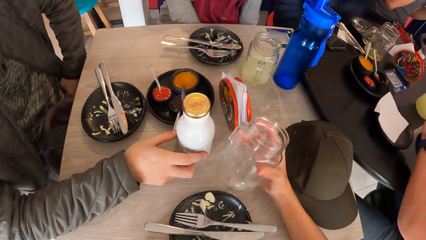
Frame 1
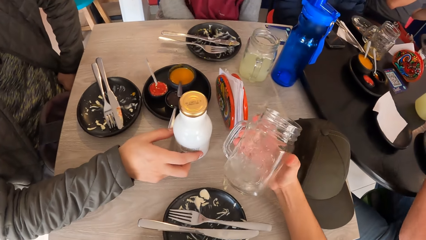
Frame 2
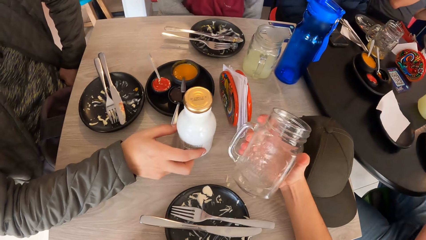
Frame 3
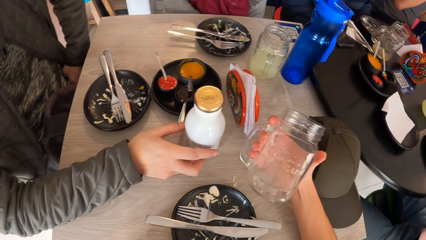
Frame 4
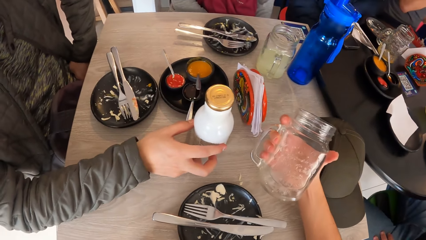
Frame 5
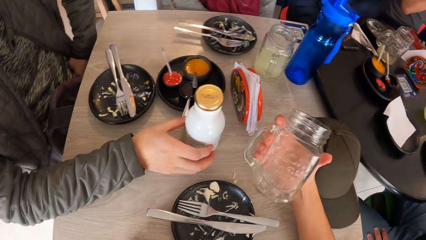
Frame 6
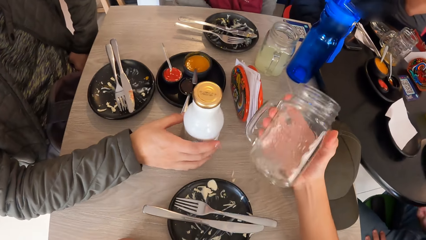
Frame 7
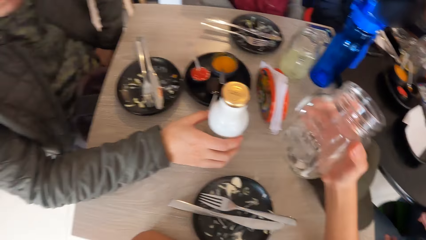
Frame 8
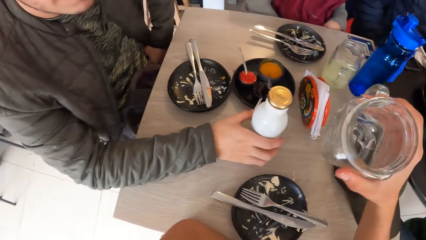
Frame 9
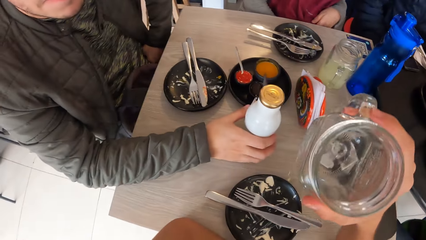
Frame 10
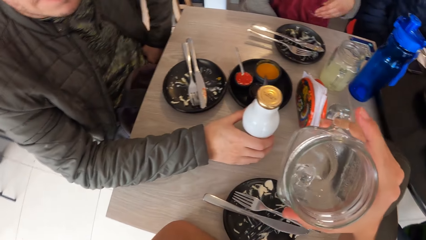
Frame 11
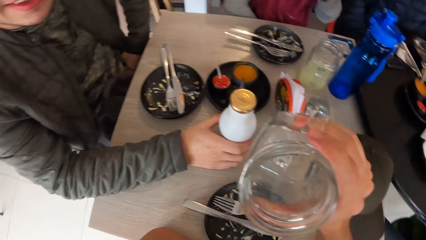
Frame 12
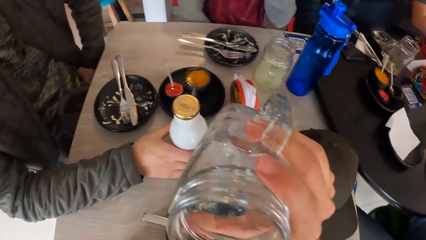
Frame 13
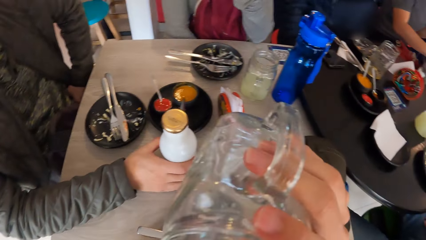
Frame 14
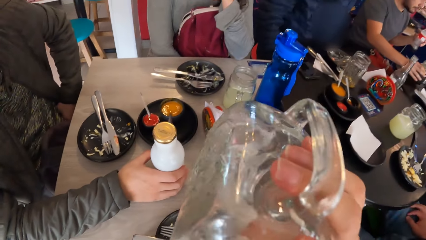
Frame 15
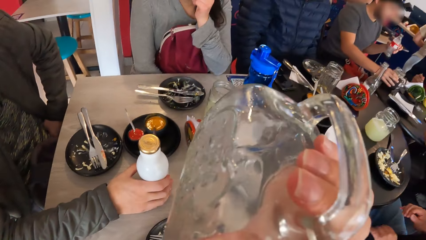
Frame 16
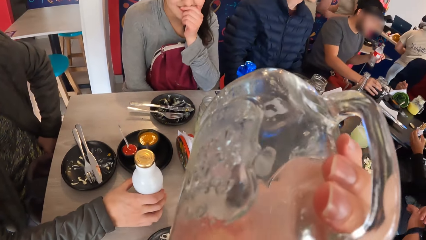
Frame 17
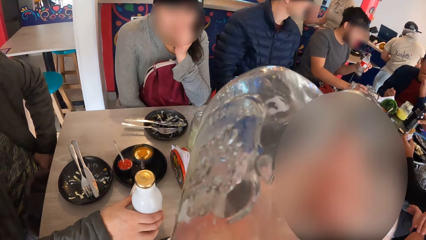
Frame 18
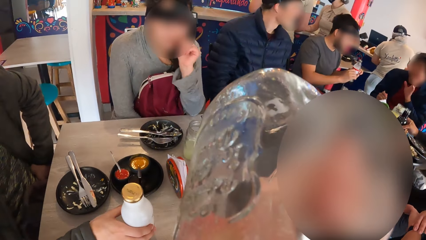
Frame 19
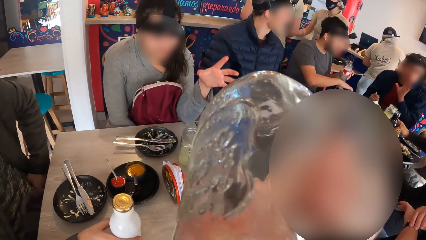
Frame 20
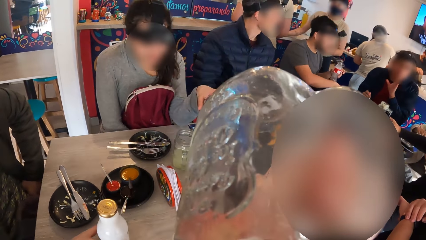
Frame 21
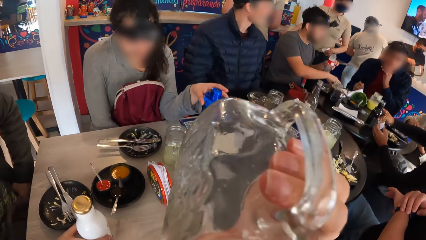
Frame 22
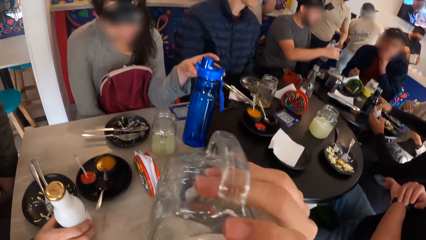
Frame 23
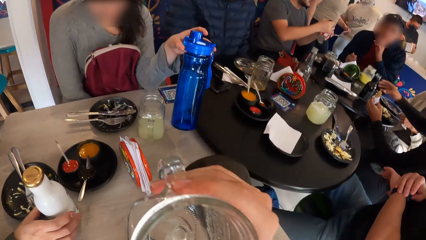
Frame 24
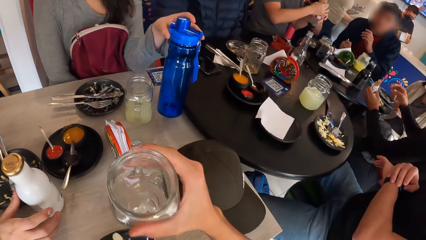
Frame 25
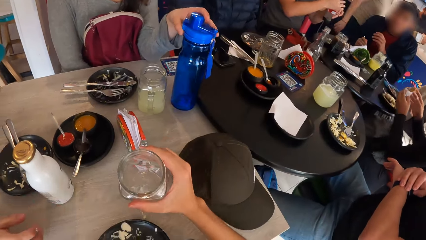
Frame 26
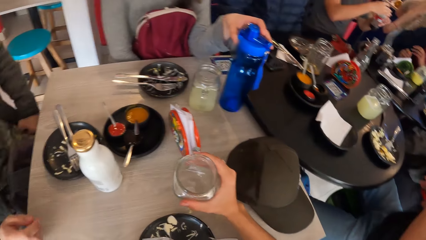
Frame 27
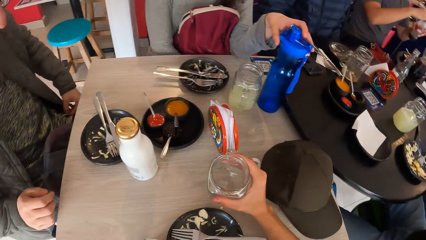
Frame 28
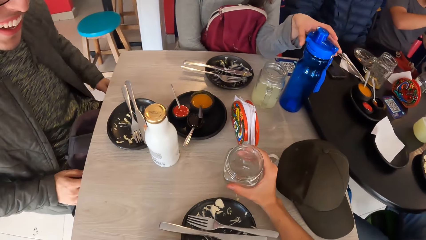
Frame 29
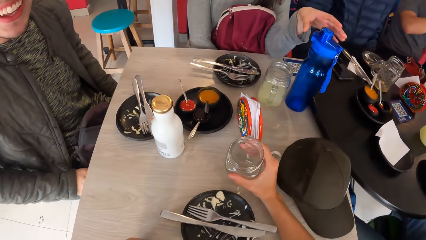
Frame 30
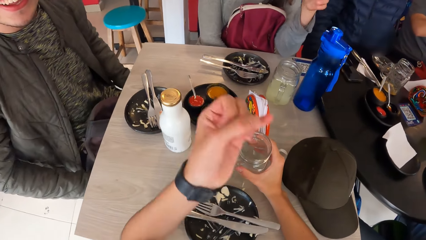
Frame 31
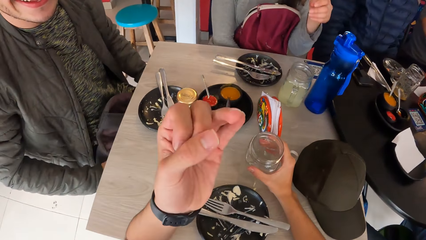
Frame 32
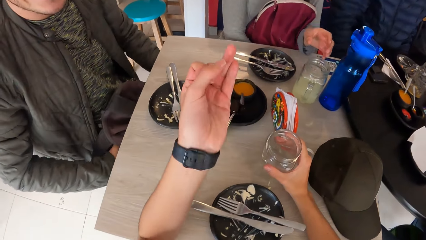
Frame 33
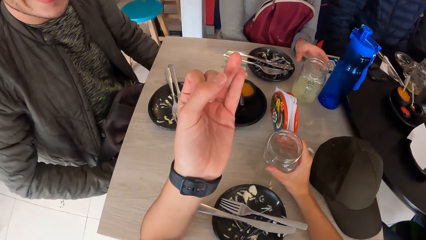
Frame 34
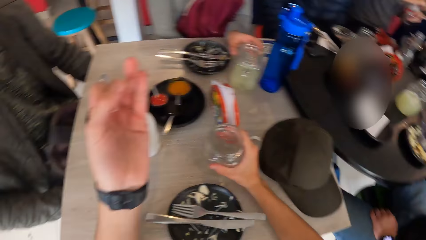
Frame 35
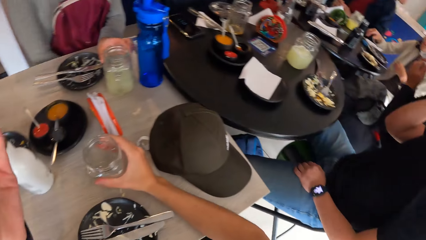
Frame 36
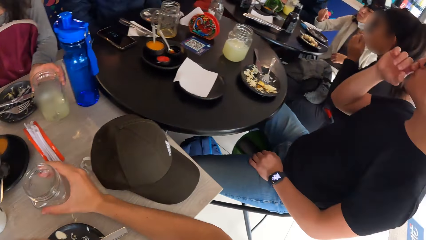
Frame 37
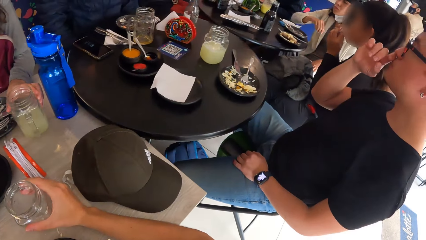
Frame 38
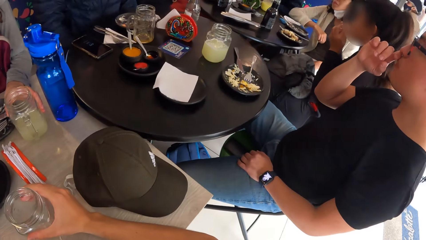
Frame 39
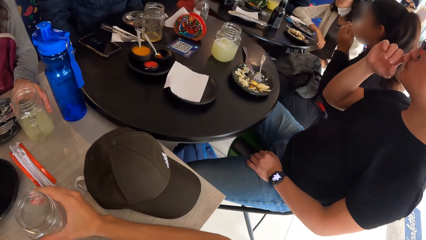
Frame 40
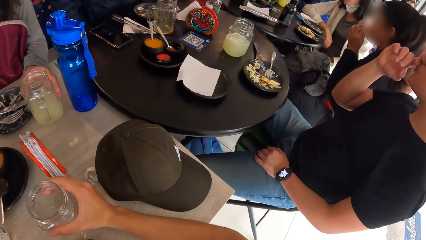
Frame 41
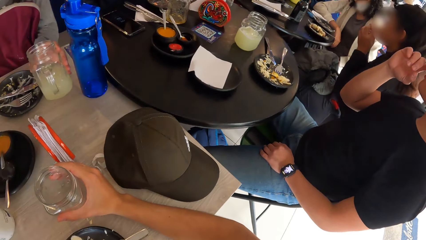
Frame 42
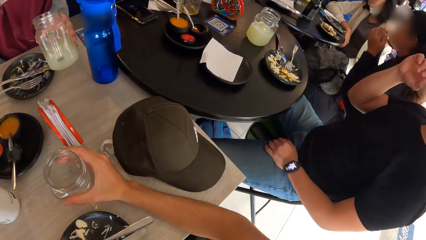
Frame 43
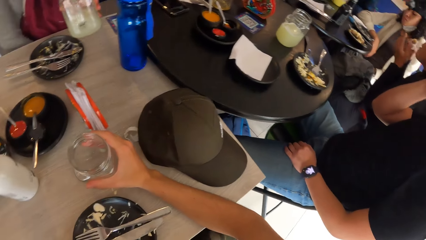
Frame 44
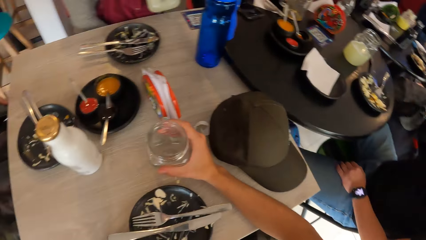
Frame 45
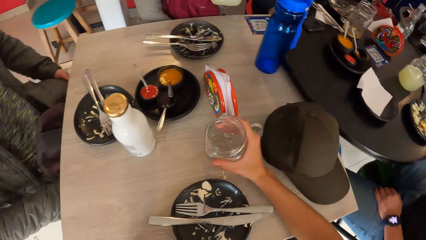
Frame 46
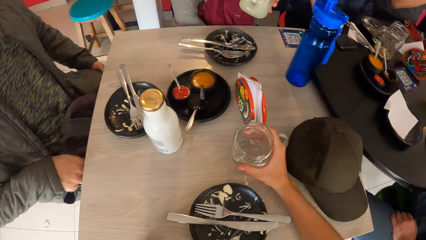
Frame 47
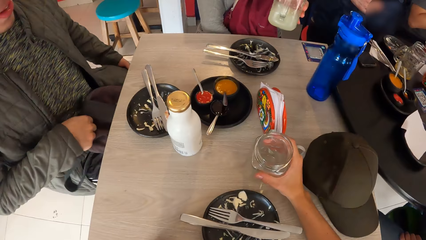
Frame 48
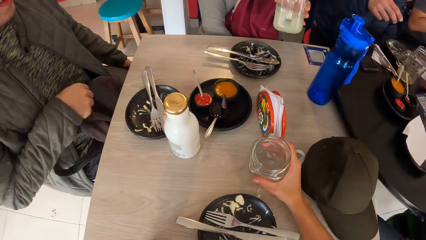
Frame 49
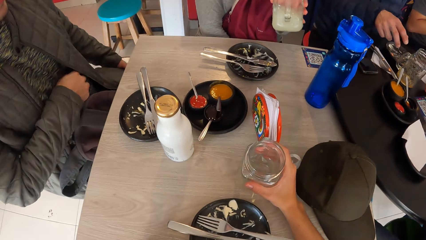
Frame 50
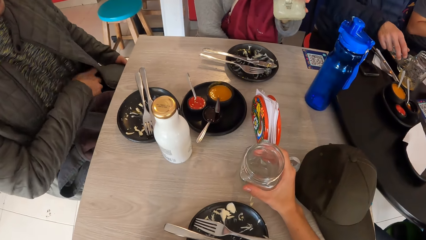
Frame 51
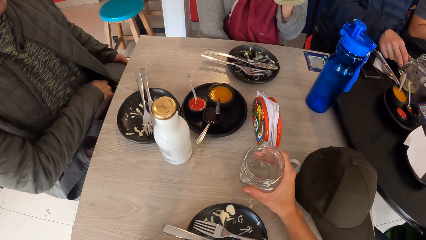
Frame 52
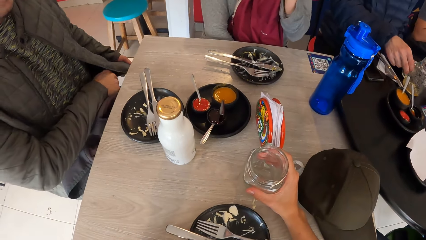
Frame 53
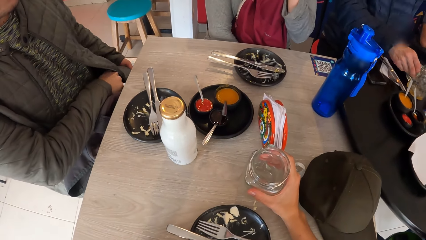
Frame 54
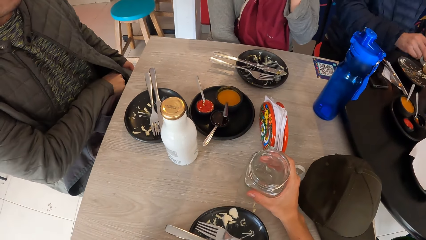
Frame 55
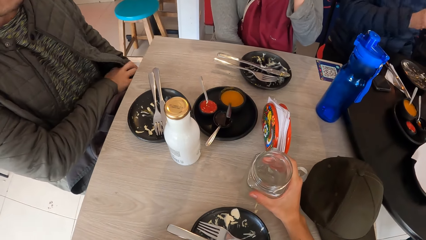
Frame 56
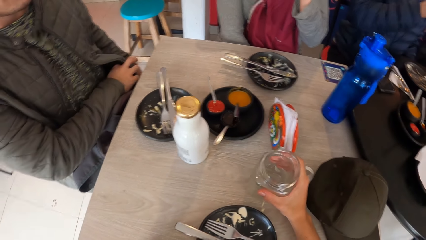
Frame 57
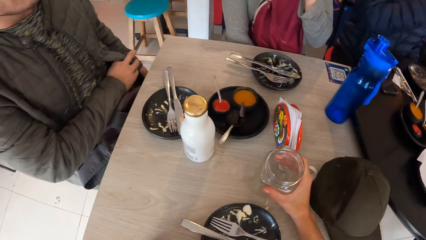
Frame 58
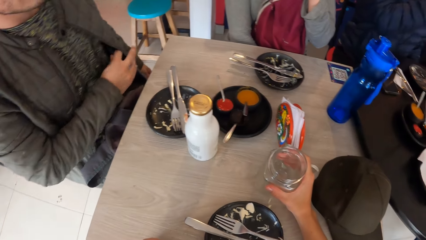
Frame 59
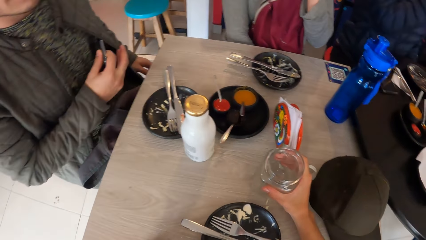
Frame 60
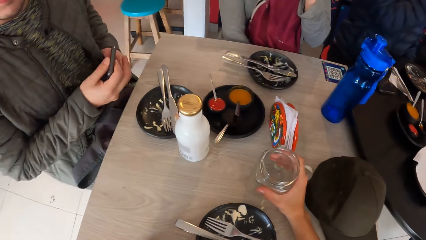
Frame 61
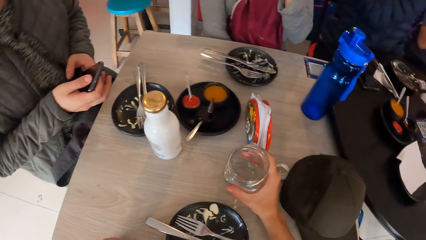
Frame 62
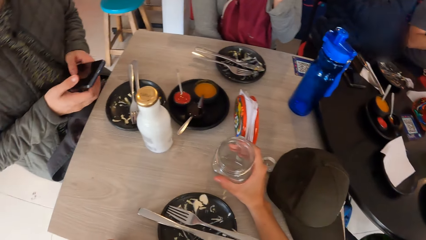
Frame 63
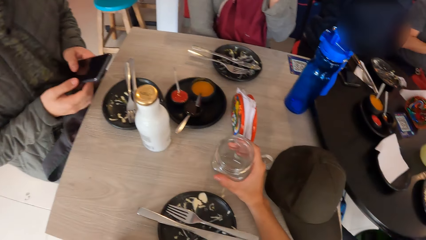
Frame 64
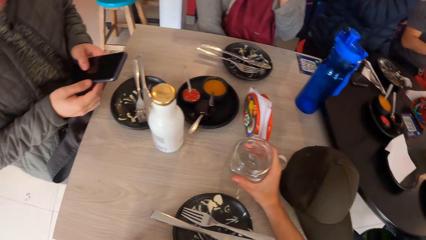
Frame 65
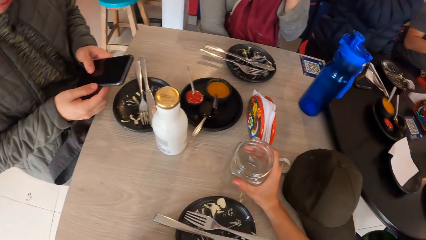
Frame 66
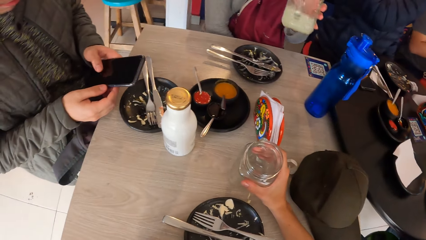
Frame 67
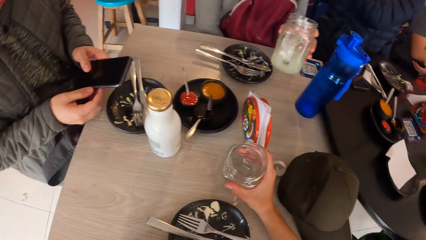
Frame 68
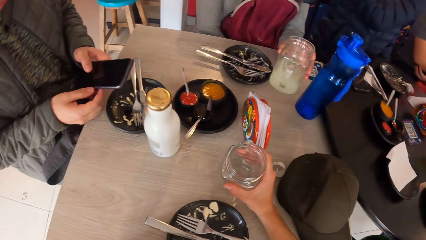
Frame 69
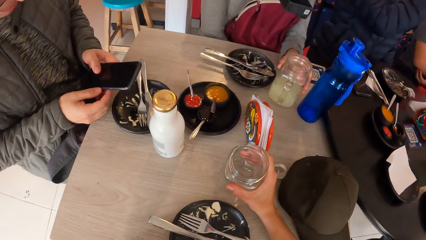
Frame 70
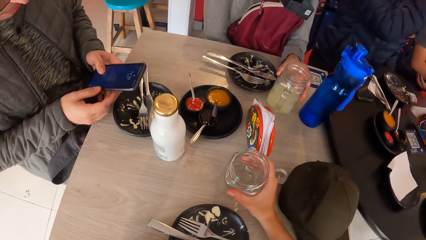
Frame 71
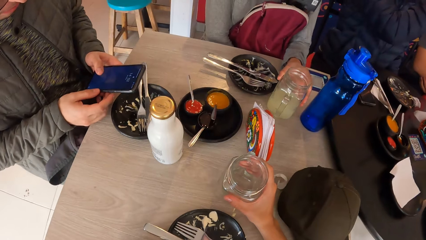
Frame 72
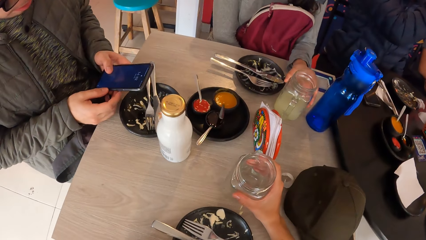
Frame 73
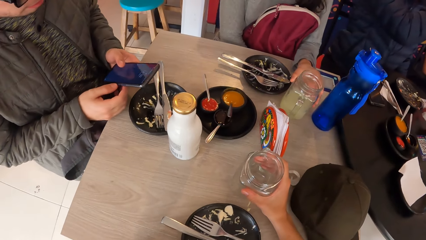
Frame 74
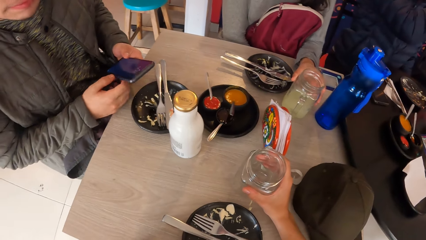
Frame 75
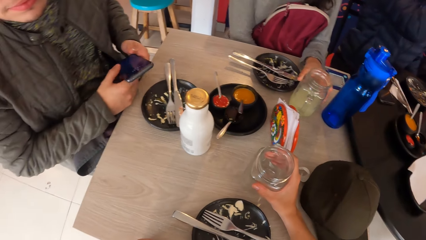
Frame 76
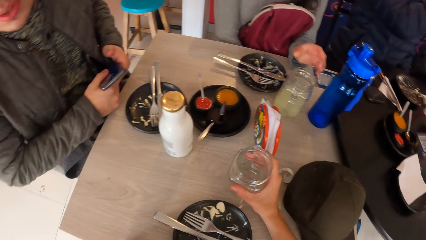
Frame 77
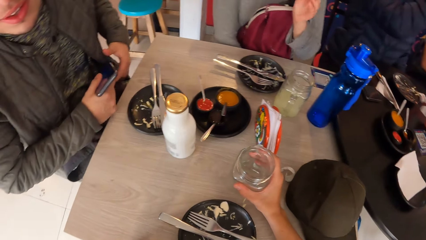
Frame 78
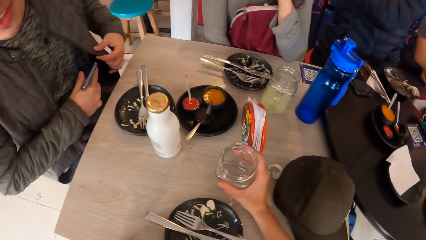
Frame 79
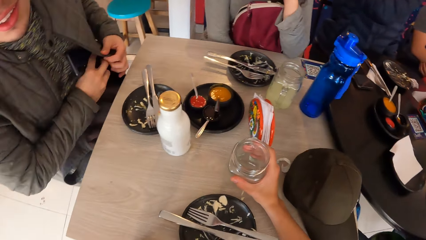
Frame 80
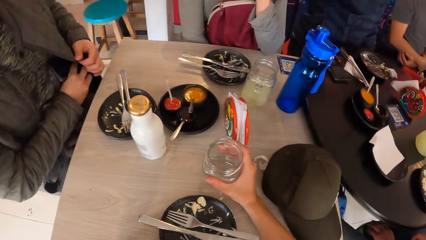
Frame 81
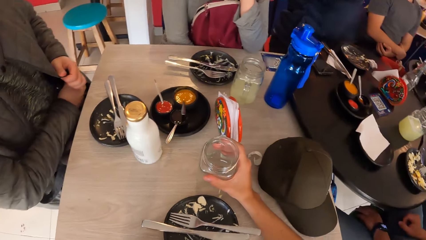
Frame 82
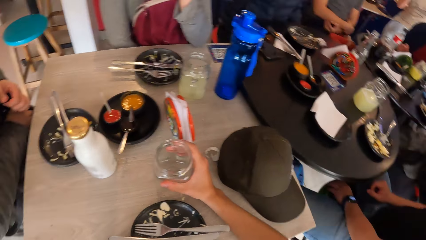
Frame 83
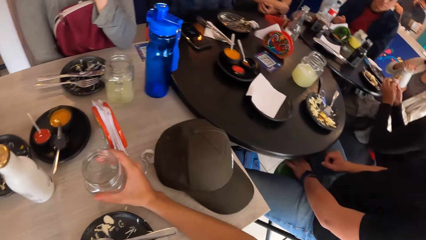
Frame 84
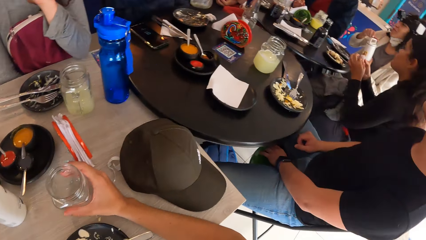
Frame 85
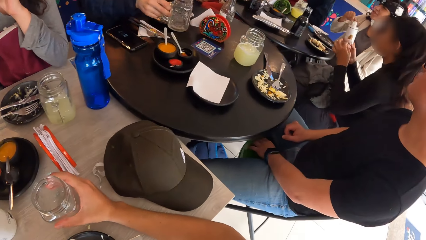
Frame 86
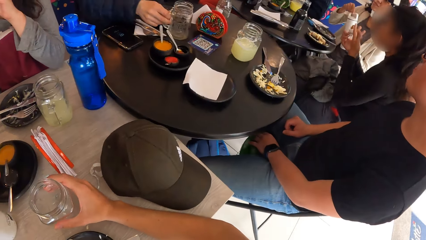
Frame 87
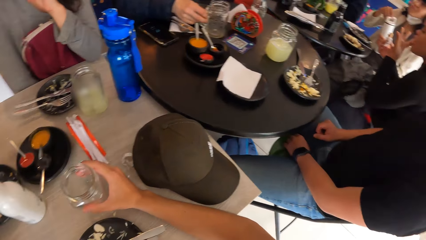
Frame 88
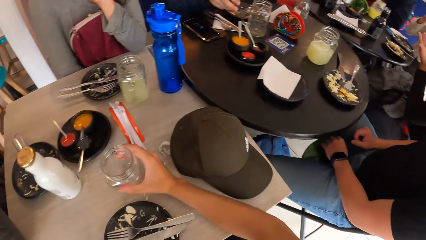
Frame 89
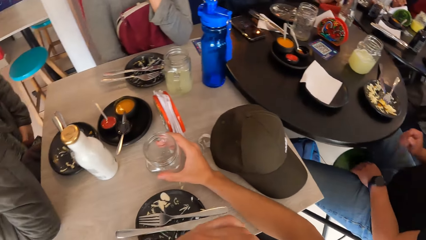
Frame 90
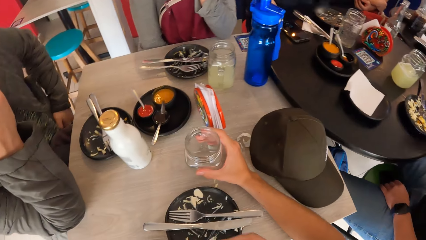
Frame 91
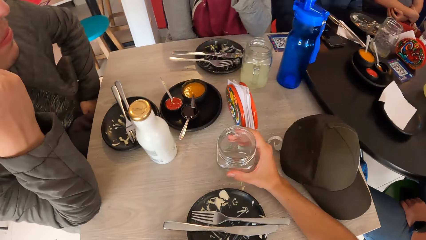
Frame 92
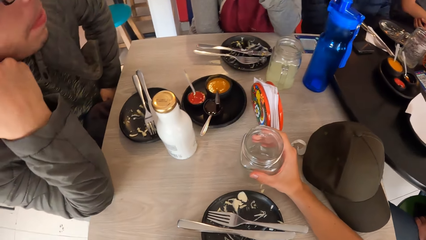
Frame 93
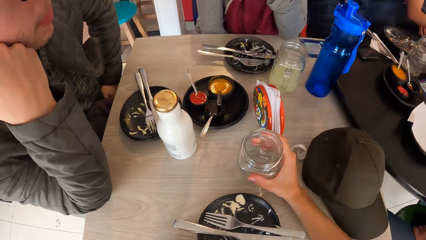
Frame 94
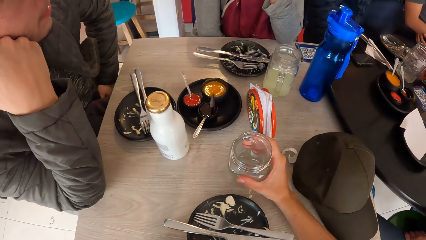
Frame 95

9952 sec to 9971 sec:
A man touches the bottle on the table. The camera wearer drinks from the cup in his right hand. A lady picks a blue water bottle from the table with her left hand. The lady touches the water bottle on the table. The lady drops the blue water bottle on the table with her left hand. The camera wearer drops the cup of juice on the table with his right hand. The lady picks the cup of juice from the table with her left hand and drinks from the cup of juice in her left hand. The man moves his hands. The camera wearer holds the cup or mug on the table. The man removes a phone from his pocket with his right hand, holds the phone with both hands and operates the phone with his left hand. The lady drops the cup of juice on the table with her left hand. The man puts the phone in his pocket with his right hand.
